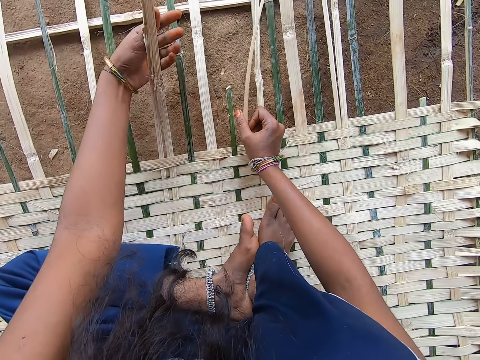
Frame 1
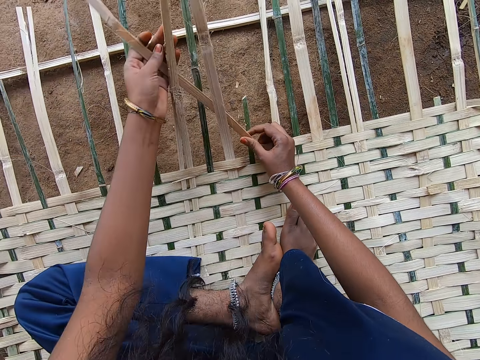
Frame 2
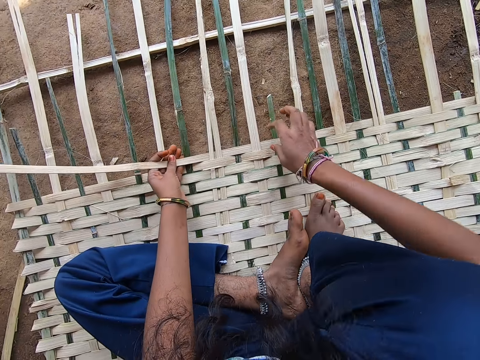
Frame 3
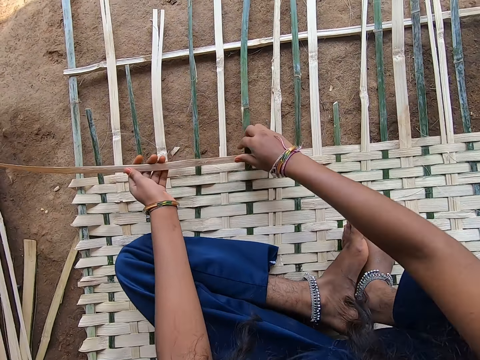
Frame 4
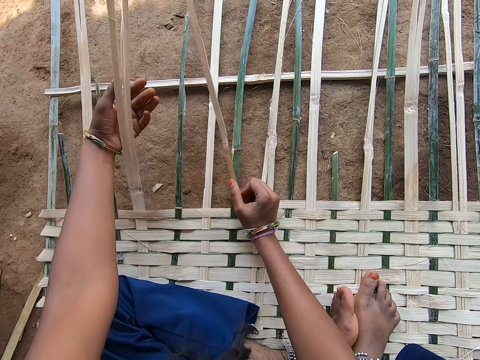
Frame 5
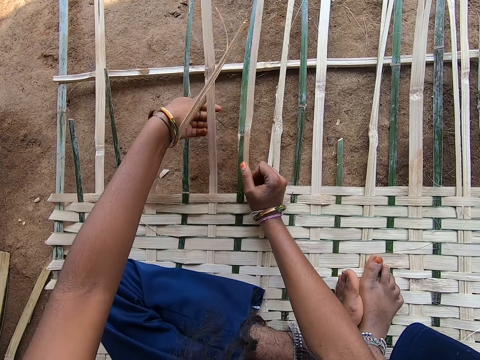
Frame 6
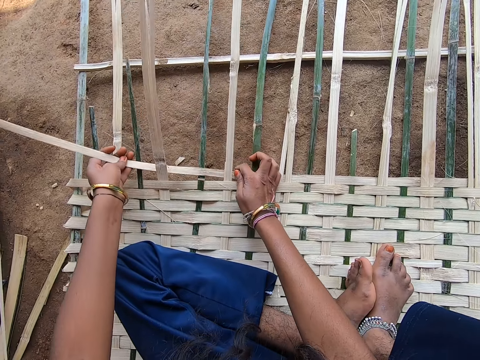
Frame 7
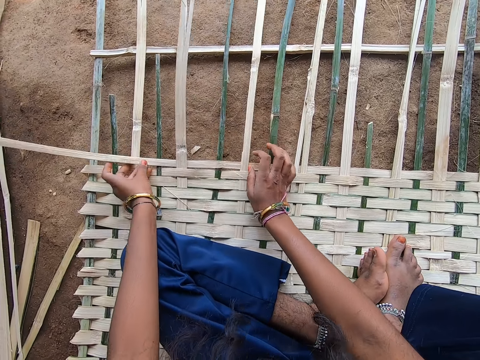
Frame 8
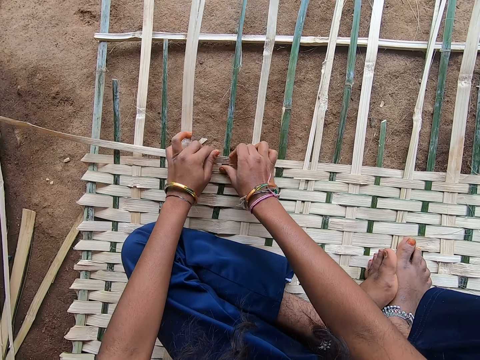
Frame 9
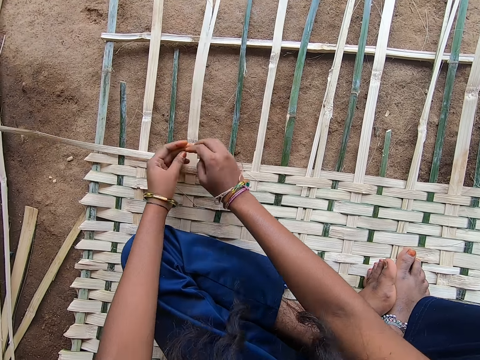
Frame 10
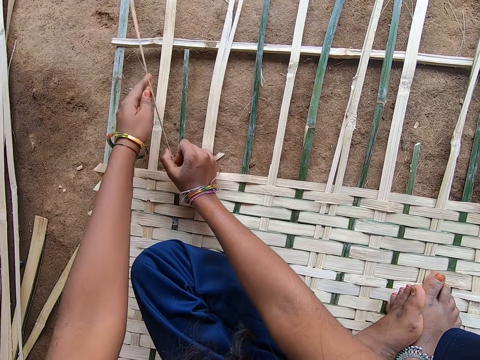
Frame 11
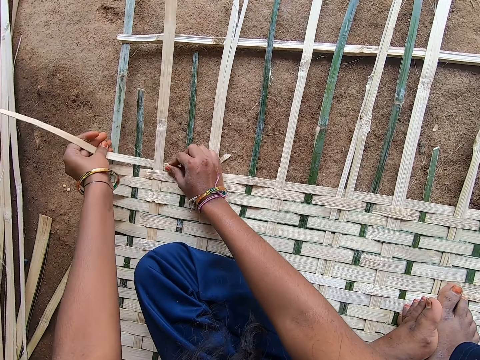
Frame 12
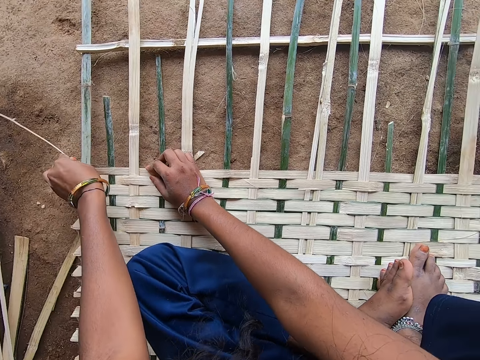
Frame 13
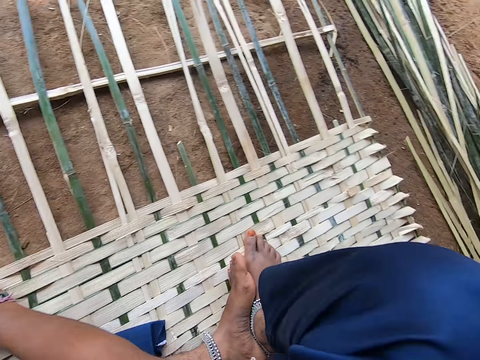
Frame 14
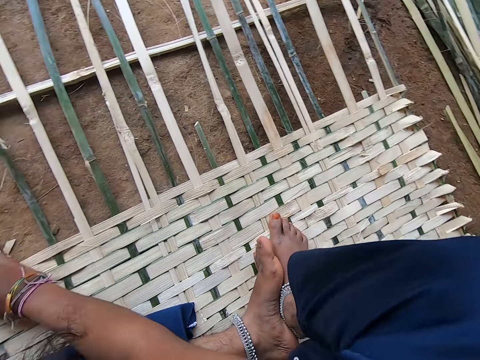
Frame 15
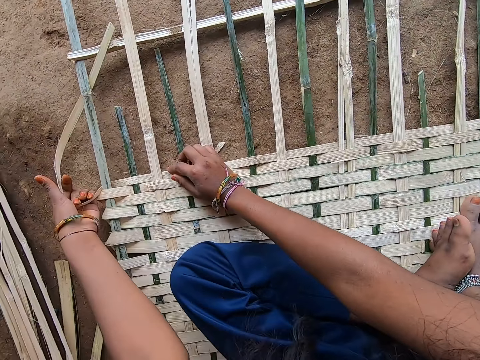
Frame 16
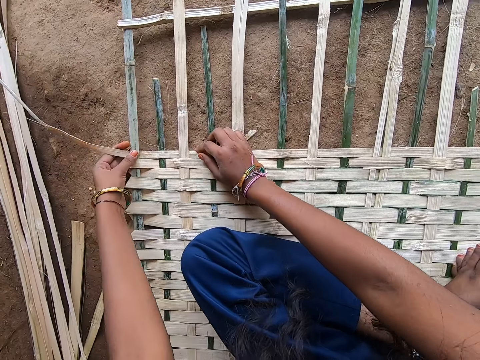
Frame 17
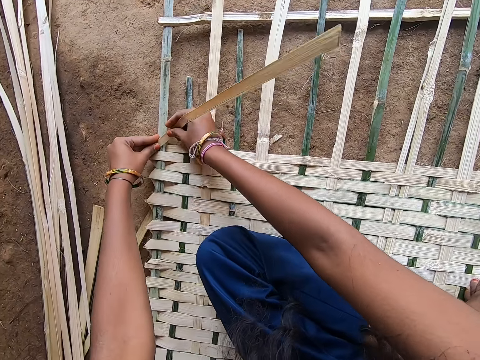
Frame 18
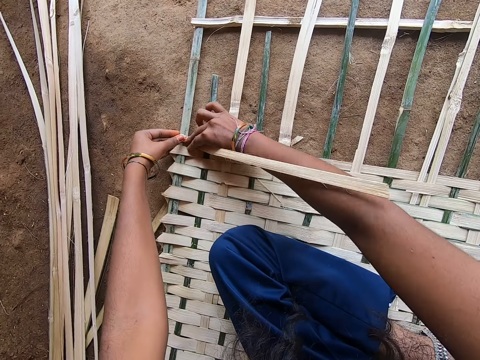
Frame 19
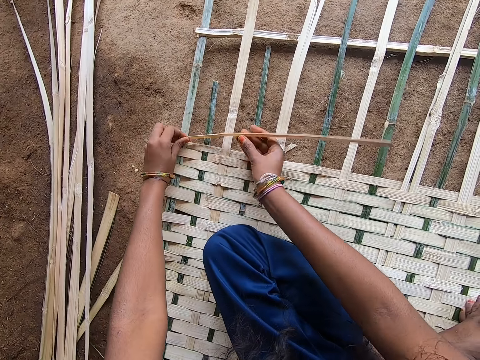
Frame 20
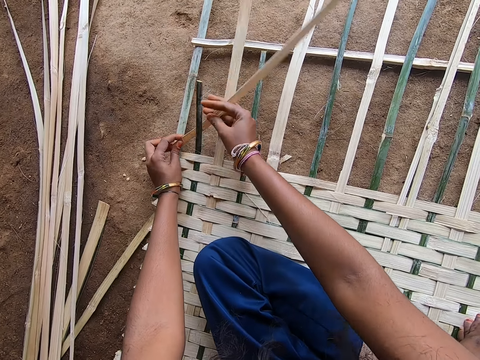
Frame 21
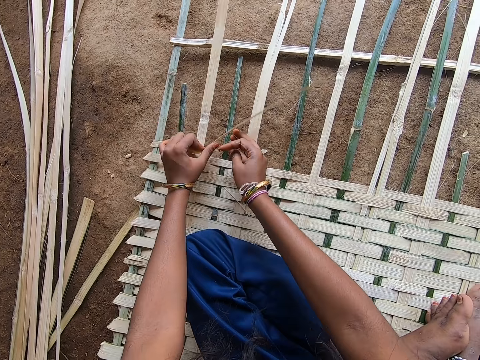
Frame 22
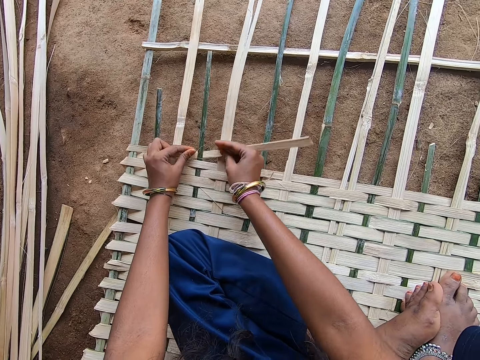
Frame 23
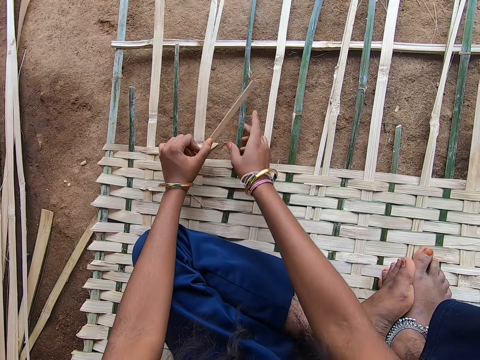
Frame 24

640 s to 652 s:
The camera wearer weaves the mat.

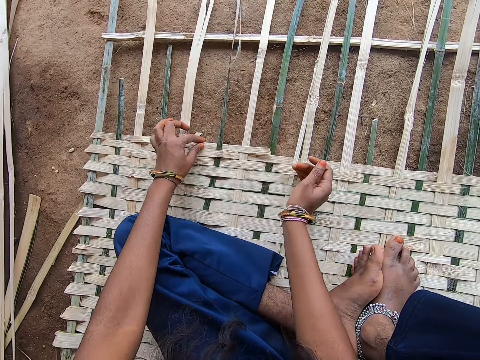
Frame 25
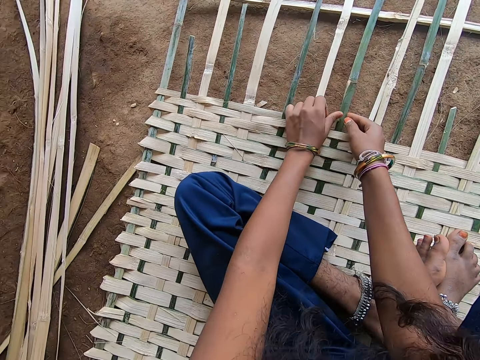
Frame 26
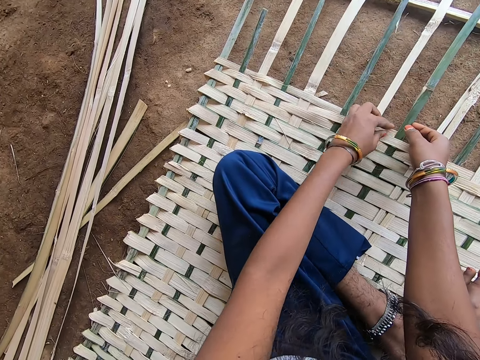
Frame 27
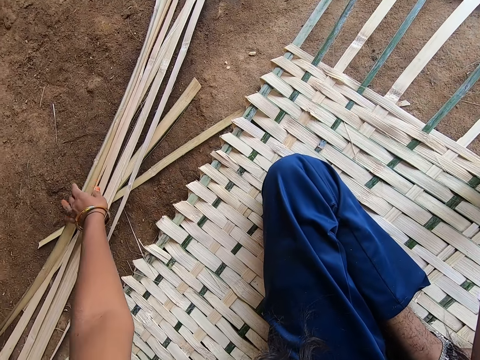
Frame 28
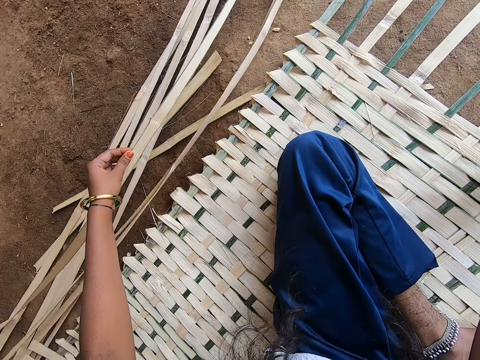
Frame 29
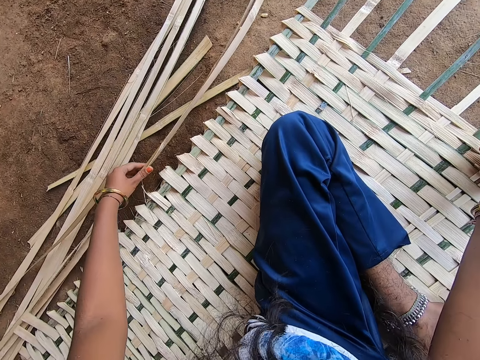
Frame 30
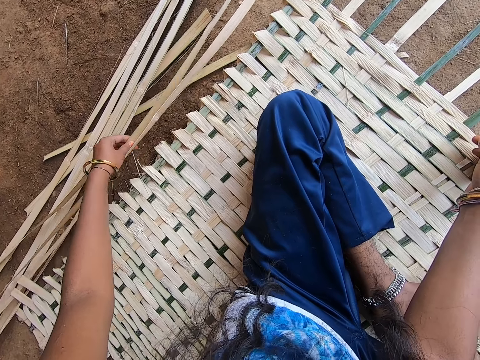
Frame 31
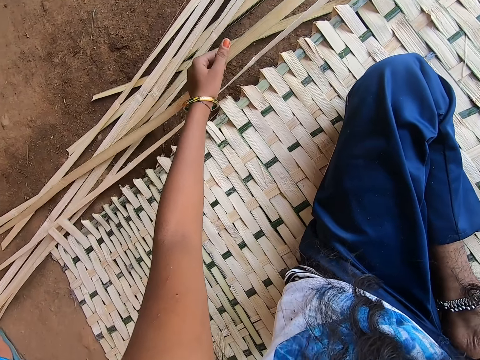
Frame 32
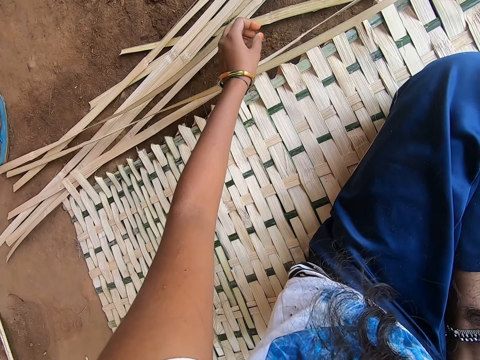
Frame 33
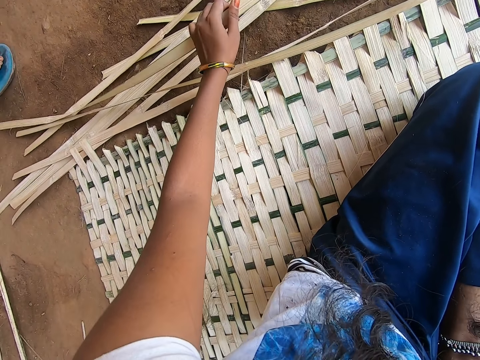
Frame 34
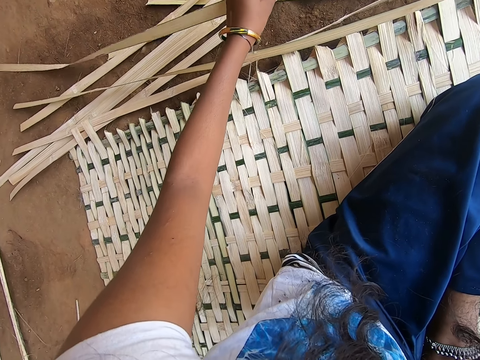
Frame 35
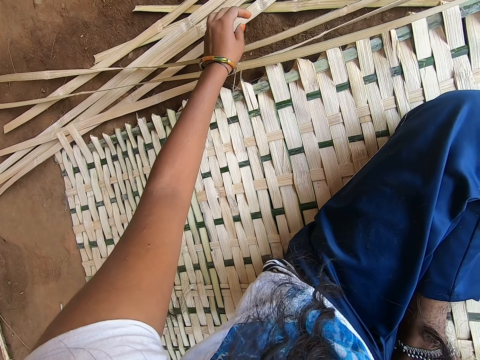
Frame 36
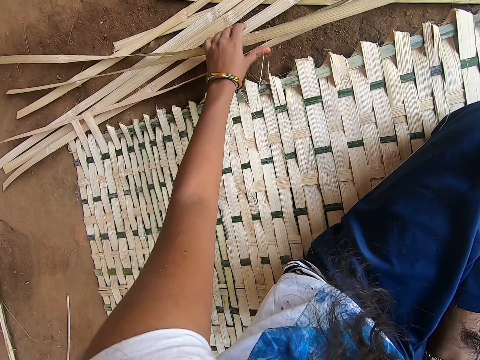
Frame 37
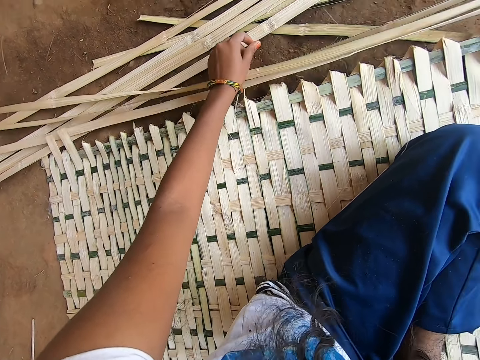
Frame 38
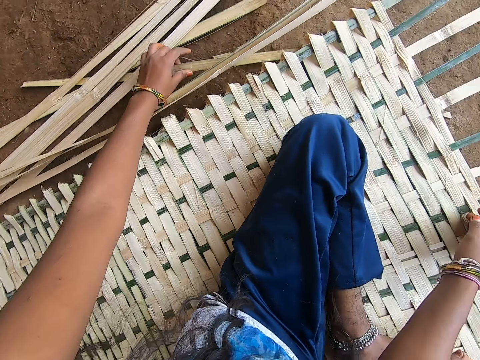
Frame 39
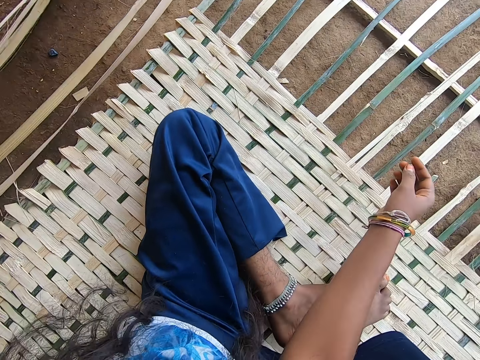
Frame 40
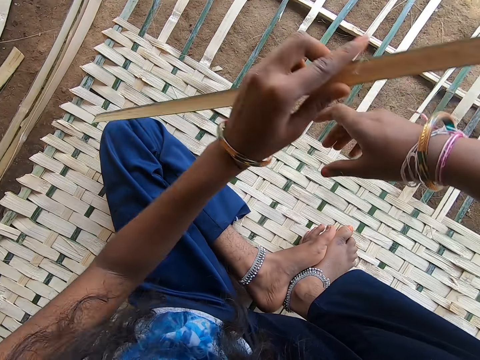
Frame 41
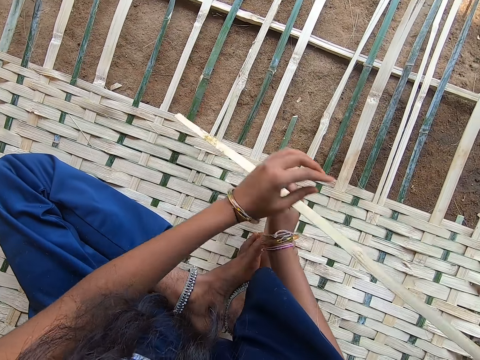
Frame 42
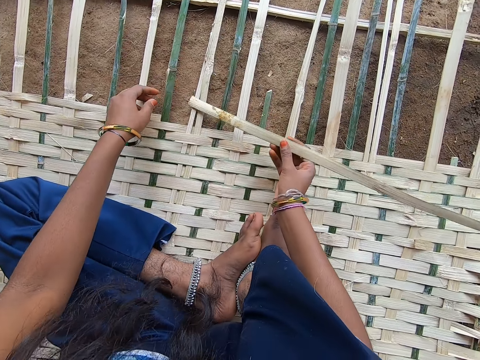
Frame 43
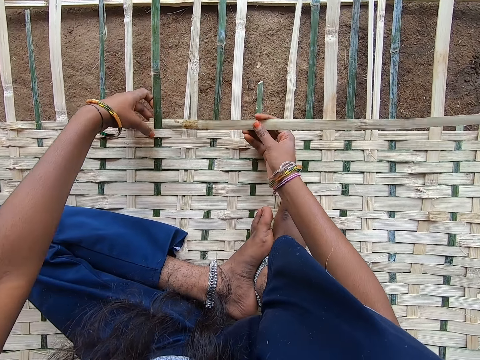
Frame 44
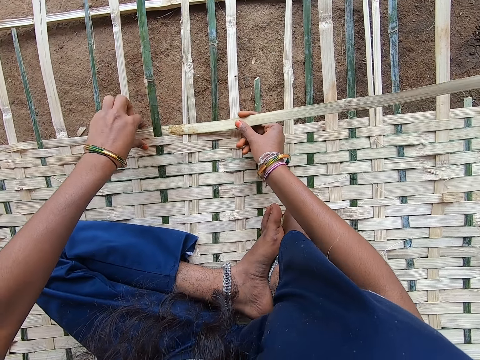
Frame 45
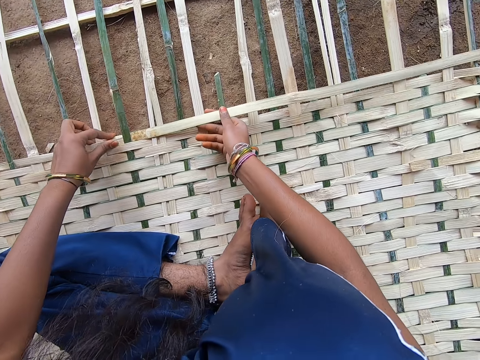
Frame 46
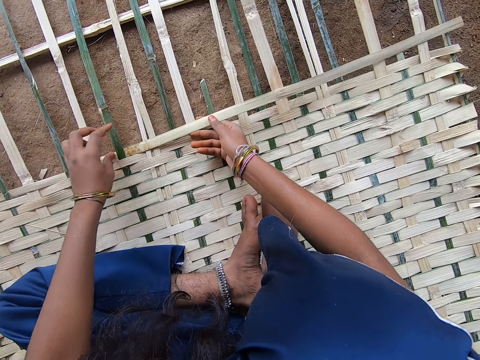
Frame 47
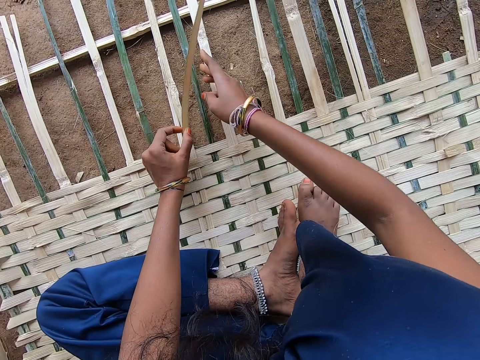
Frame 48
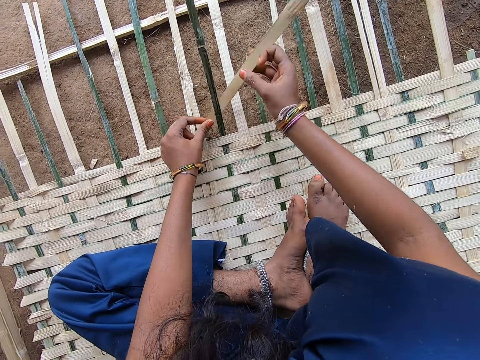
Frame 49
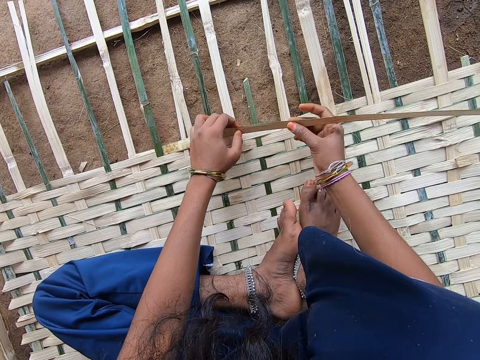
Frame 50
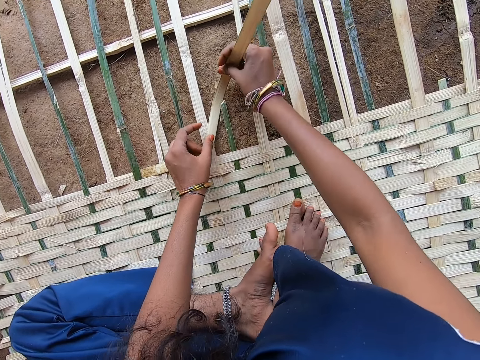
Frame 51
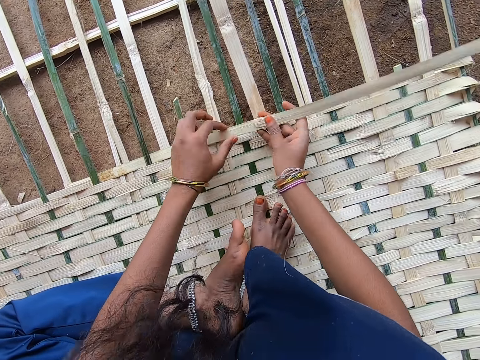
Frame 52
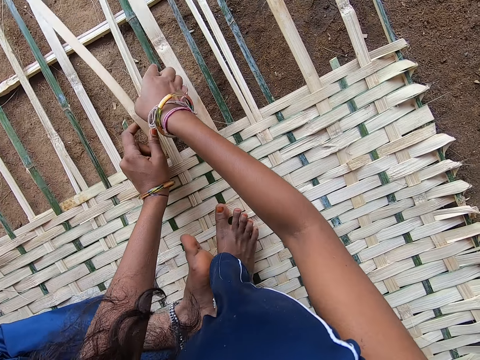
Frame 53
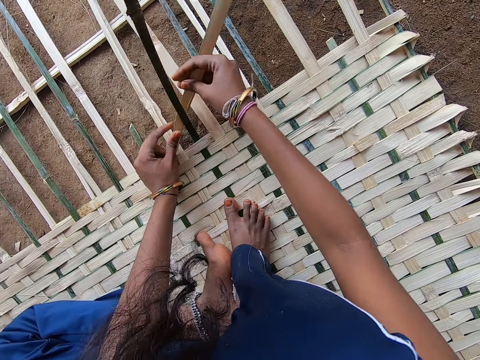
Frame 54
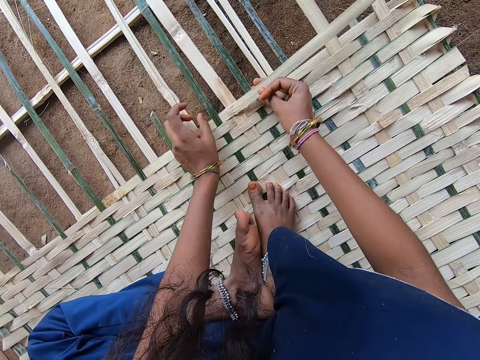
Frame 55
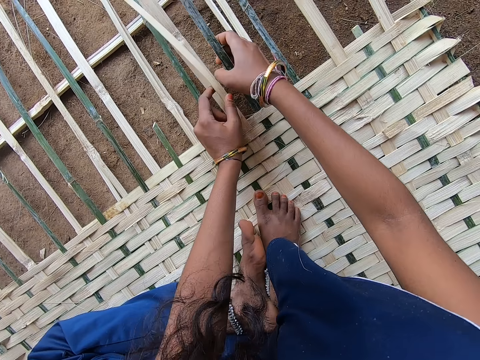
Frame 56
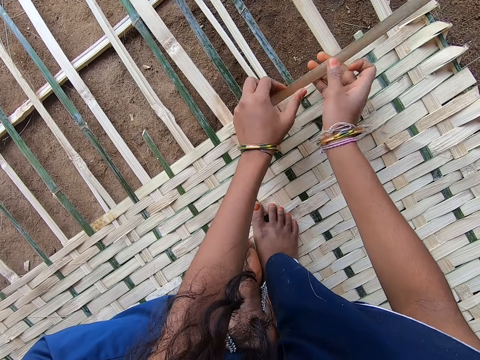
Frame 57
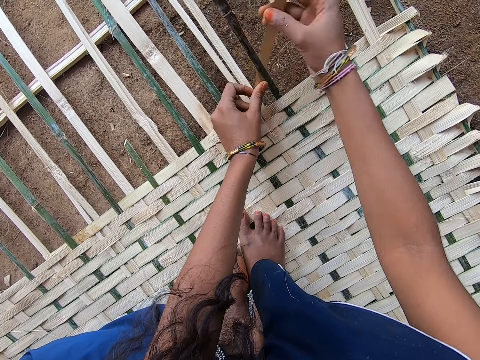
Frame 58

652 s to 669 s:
The camera wearer chooses a reed or palm leaf from the ground. They drop the palm leaf. They take a reed from the ground and weave the reed with hands. They hold the palm leaf.
